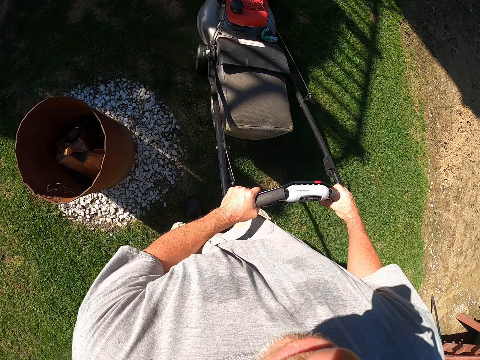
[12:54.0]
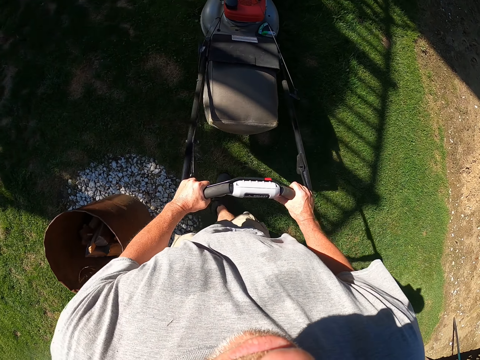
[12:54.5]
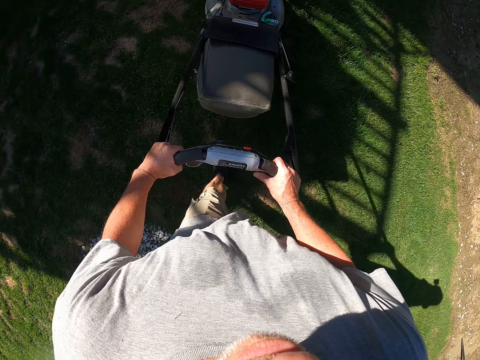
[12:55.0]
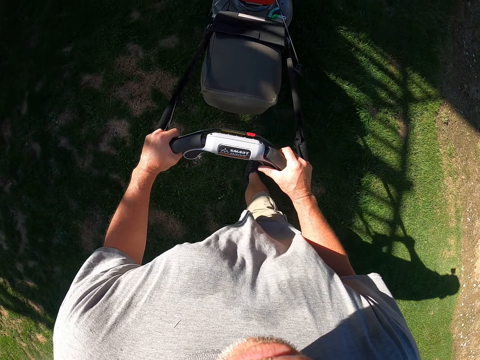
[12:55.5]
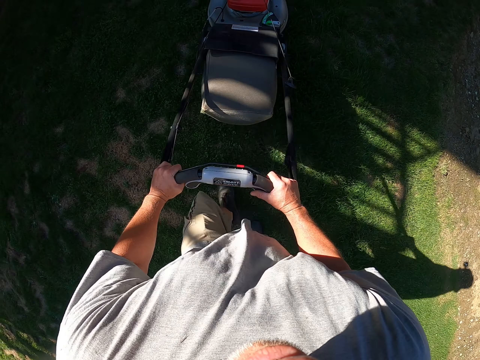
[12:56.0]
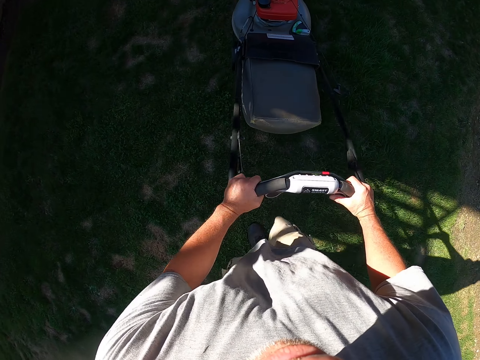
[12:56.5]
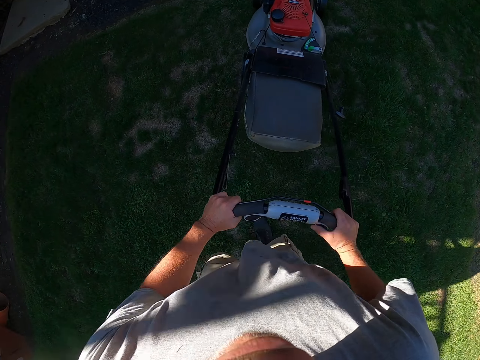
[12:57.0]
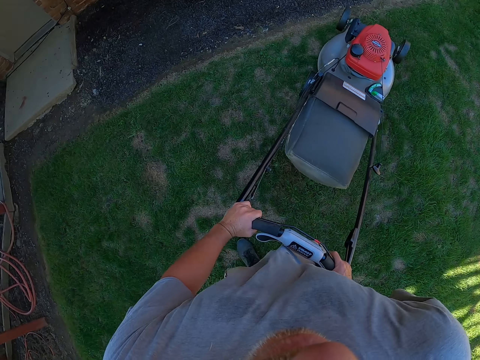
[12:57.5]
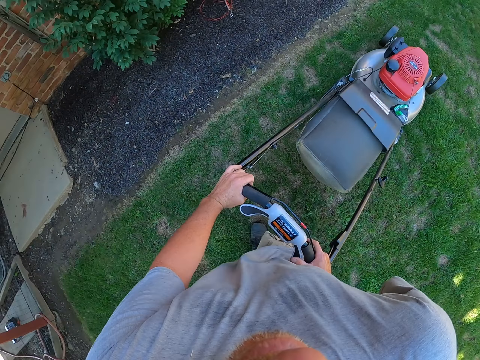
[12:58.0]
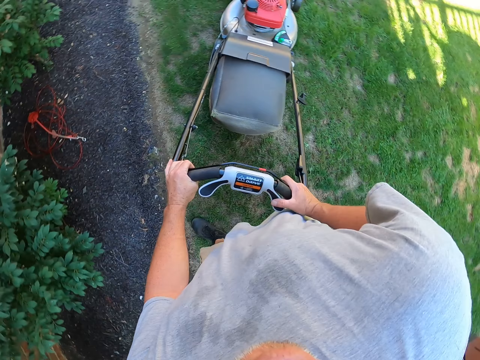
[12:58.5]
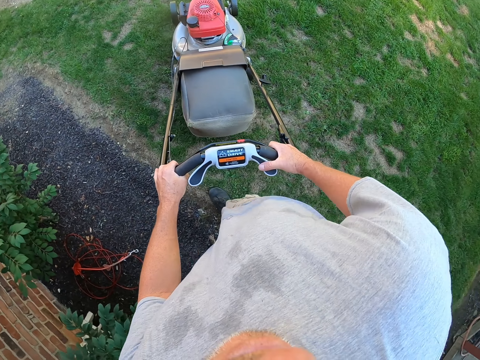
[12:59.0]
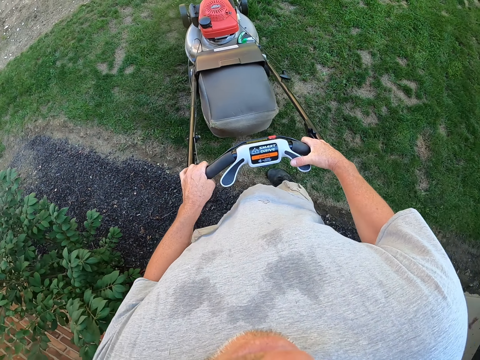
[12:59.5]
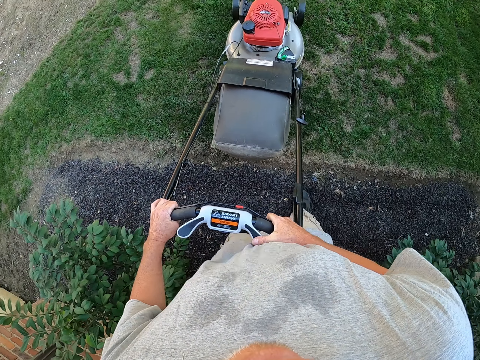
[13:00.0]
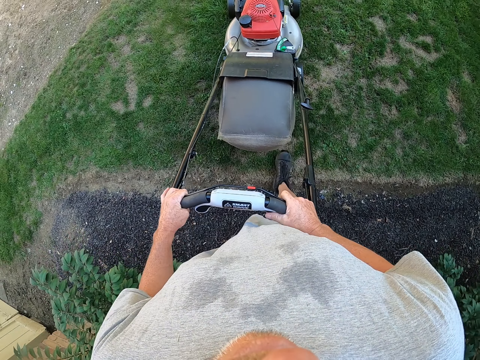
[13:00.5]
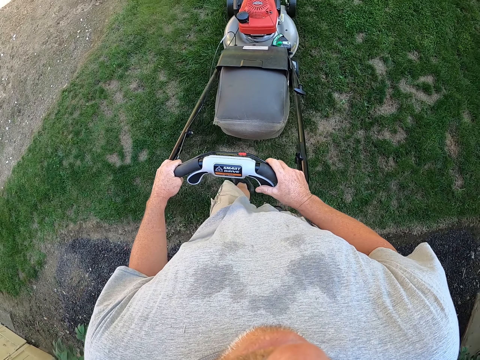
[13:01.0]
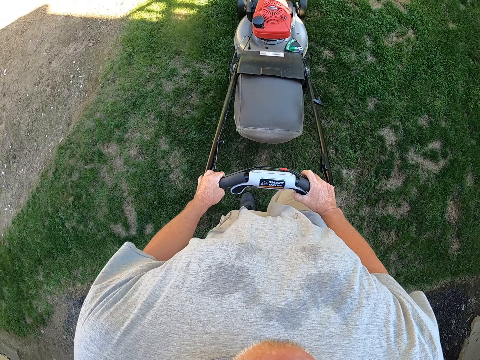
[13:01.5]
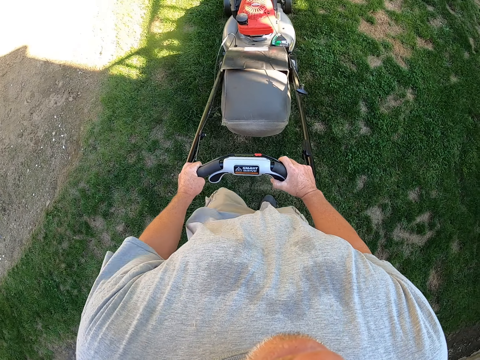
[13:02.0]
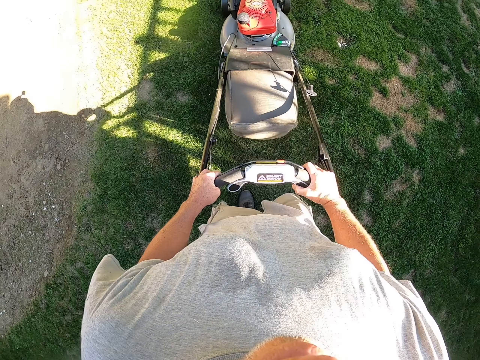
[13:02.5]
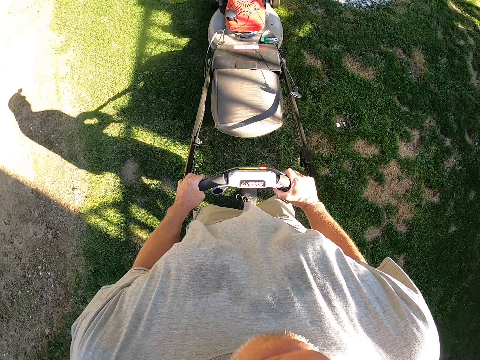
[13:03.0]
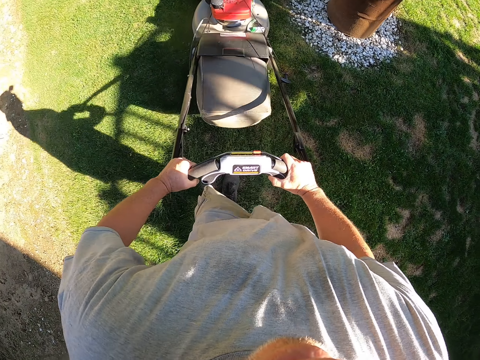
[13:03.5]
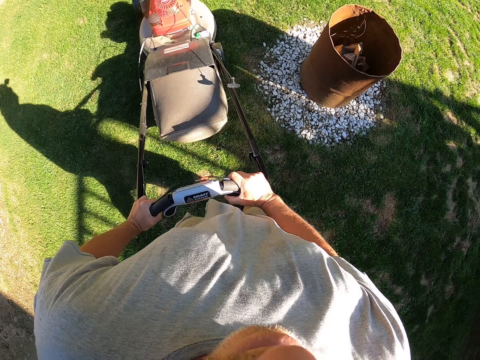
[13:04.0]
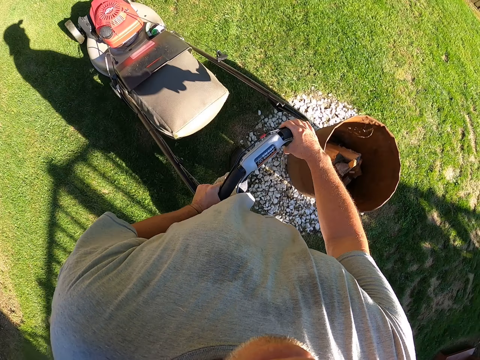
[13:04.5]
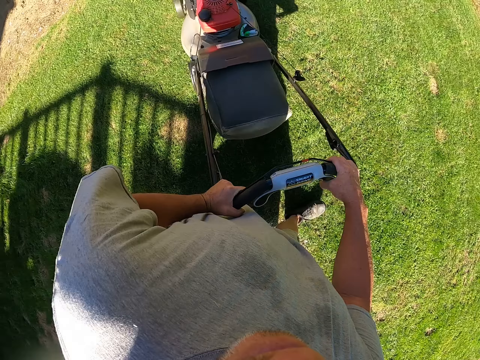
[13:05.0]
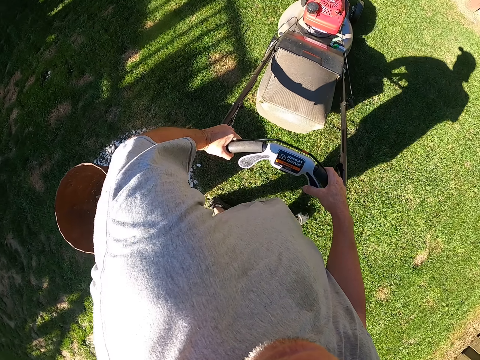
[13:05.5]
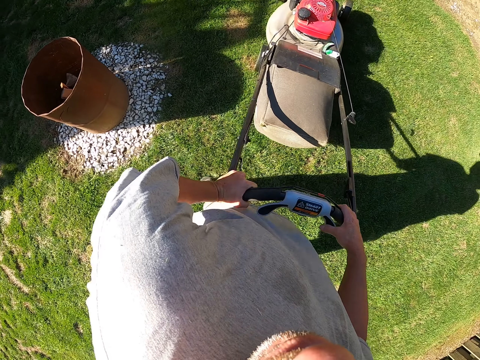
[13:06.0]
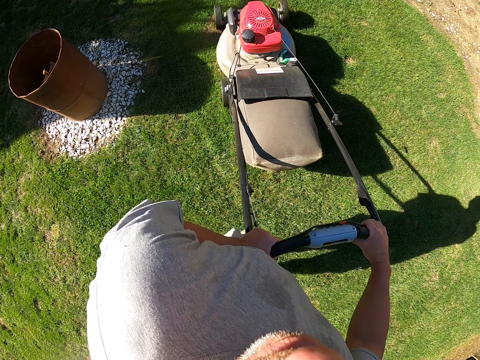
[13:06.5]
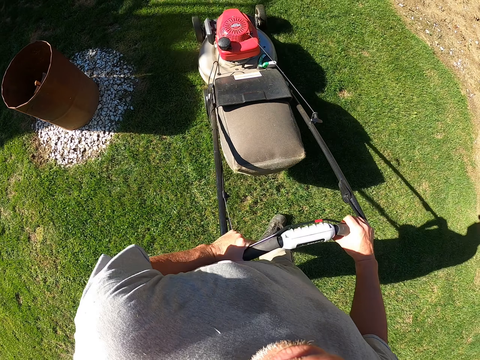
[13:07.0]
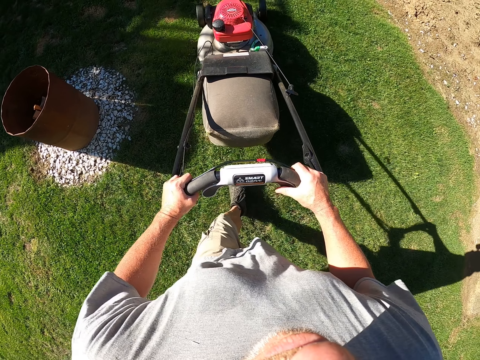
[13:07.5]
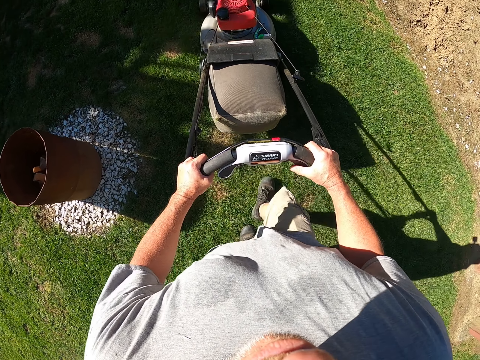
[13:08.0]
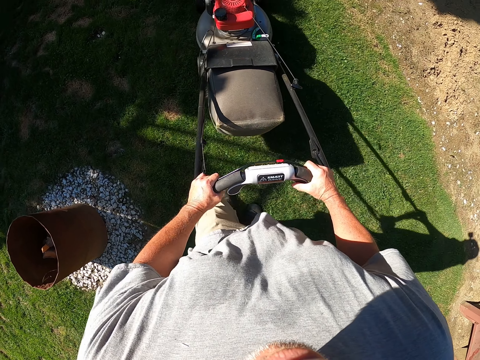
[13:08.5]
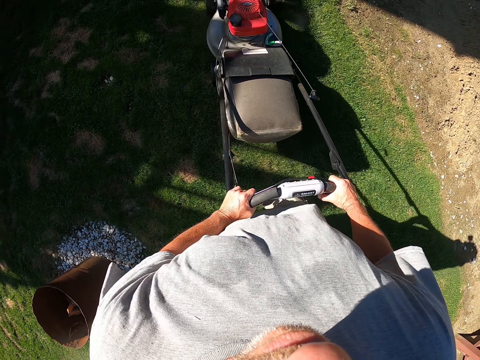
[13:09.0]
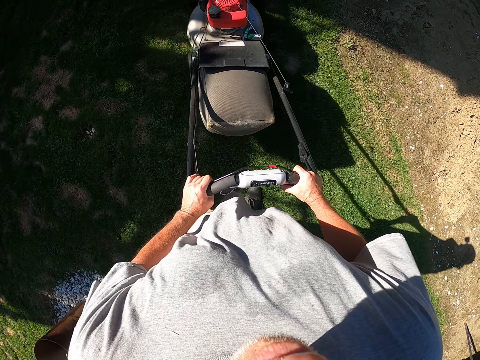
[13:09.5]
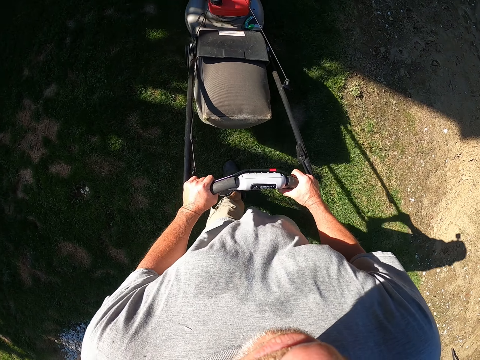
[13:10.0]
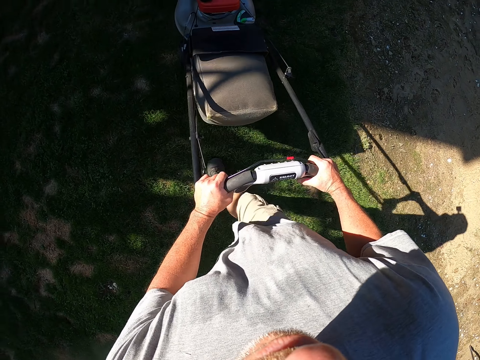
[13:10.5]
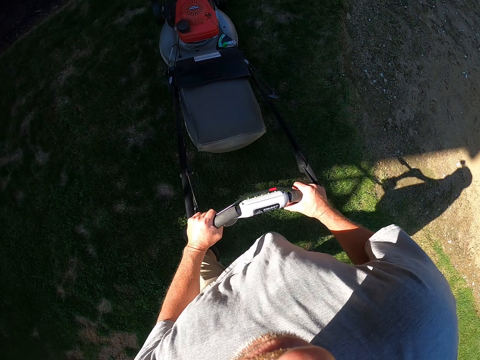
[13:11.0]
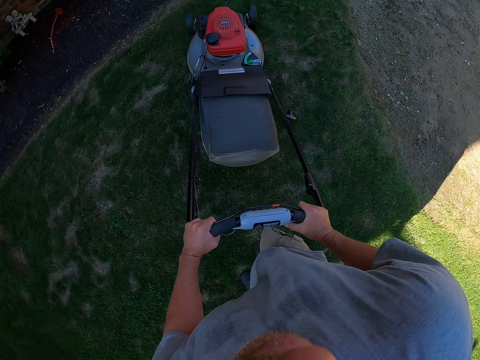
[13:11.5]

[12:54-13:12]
The camera wearer cuts grass with the lawn mower. They rotate the lawn mower. They cut grass with the lawn mower. They rotate the lawn mower. They cut grass with the lawn mower.

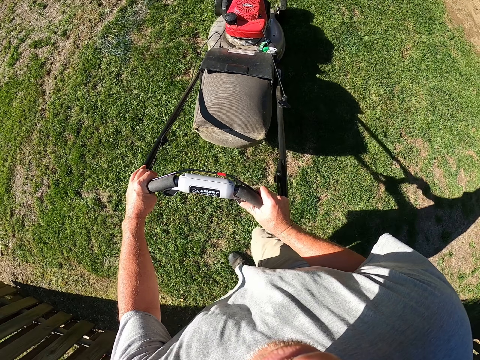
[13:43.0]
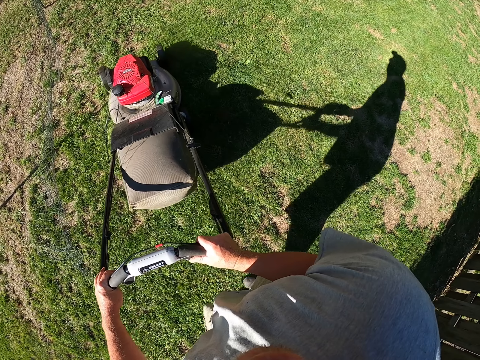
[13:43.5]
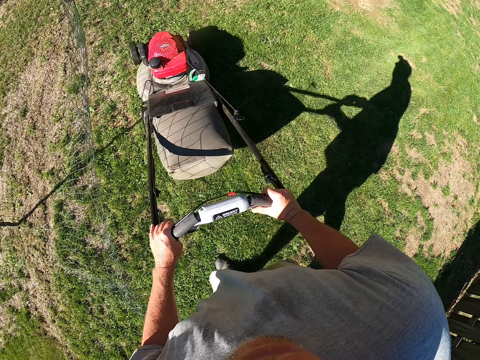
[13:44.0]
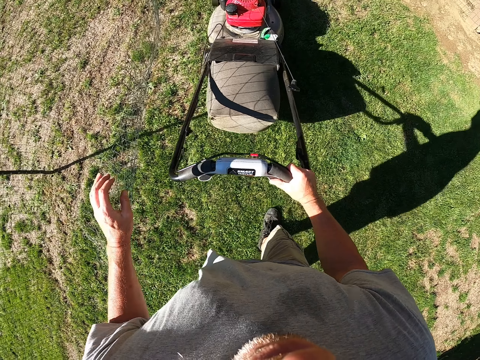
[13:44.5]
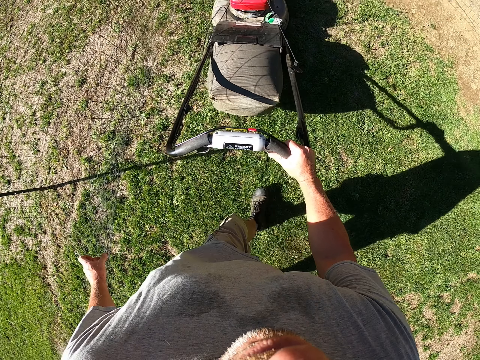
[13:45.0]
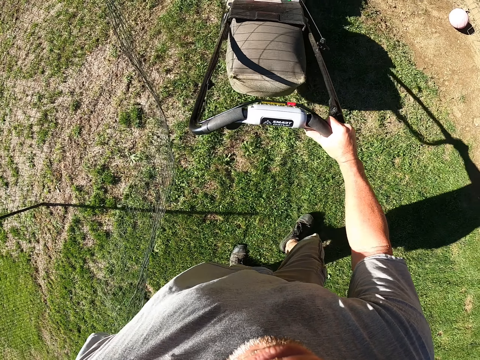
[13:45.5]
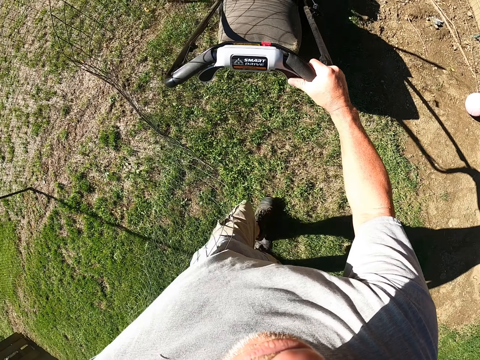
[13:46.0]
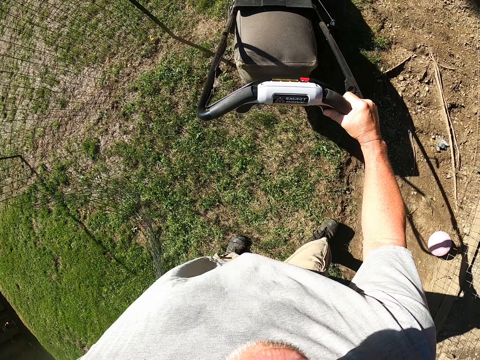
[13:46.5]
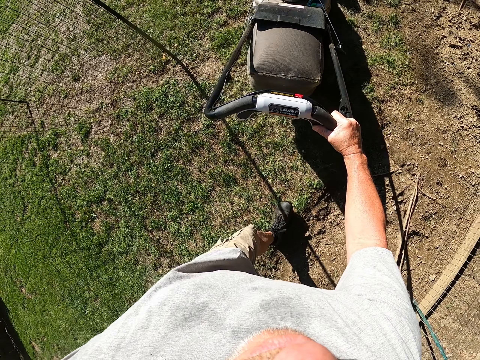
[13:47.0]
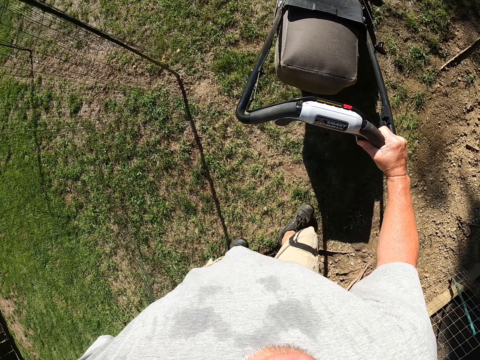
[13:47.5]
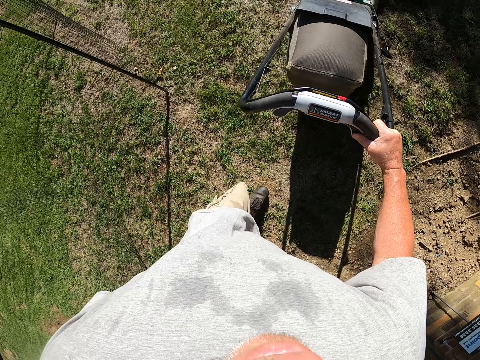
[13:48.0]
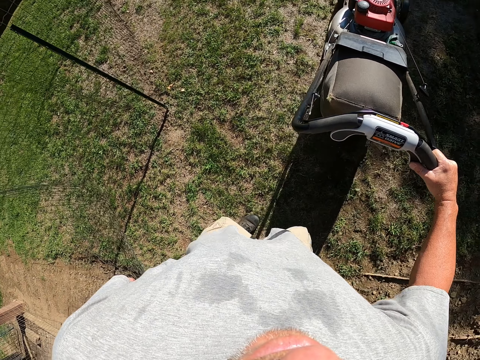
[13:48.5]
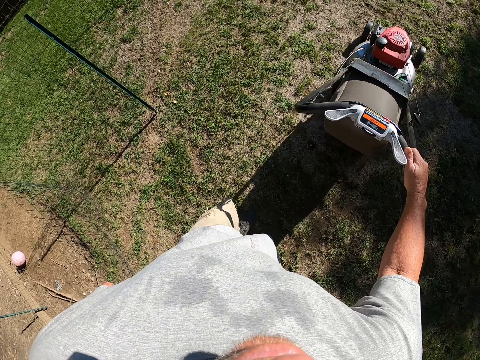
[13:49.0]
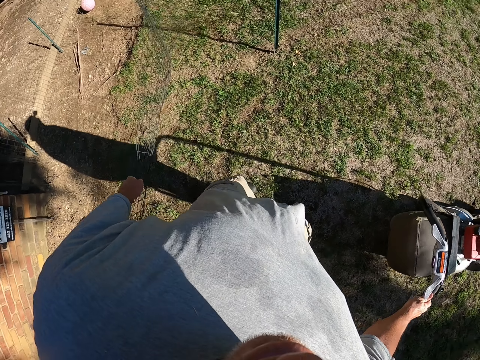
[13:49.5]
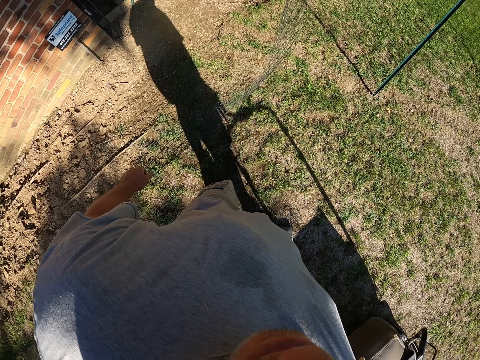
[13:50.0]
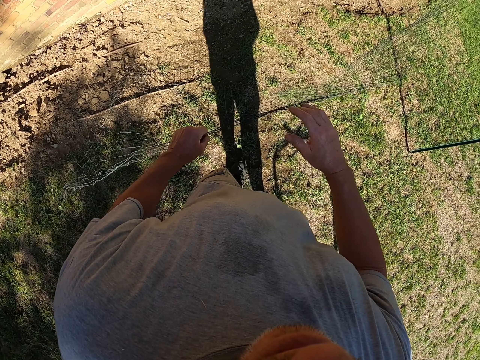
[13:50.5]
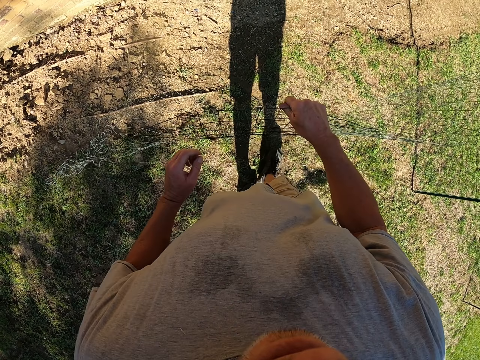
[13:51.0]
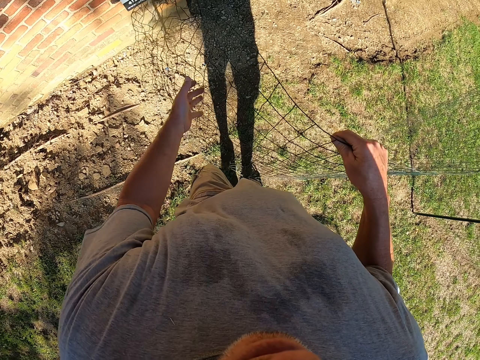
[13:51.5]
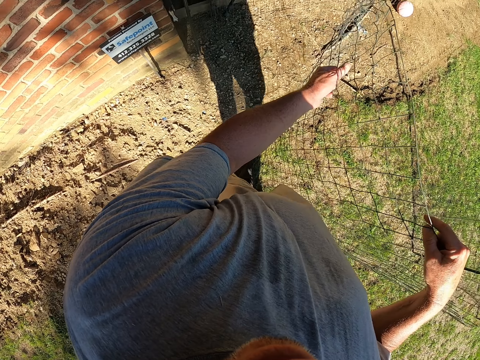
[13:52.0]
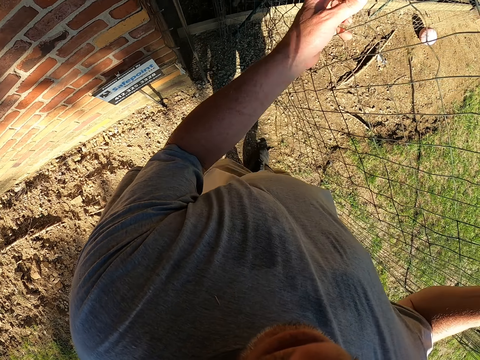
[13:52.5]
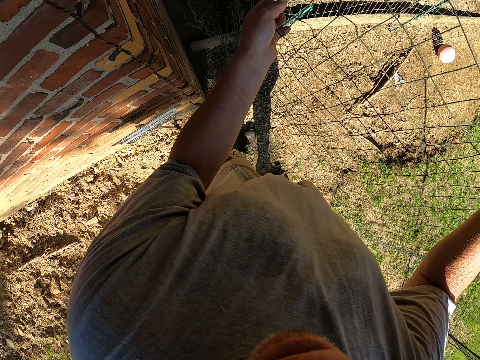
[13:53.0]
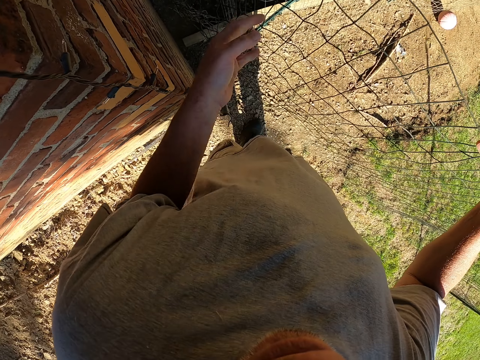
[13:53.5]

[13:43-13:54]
The camera wearer holds the lawn mower with one hand. They pull a wire mesh. They unhand the lawn mower. They pass the wire mesh to the right hand. They walk at the compound. They move the fence wire. They hold the wire mesh with both hands.
